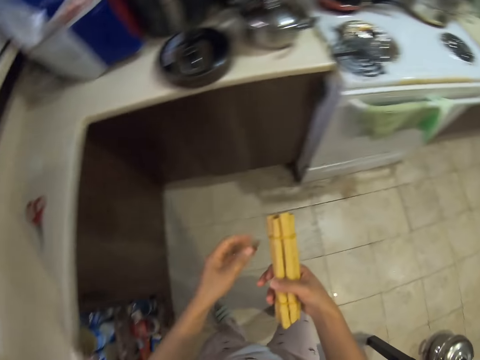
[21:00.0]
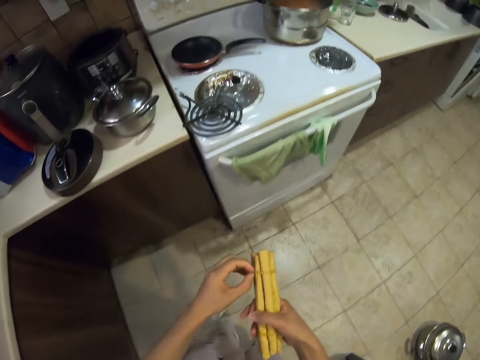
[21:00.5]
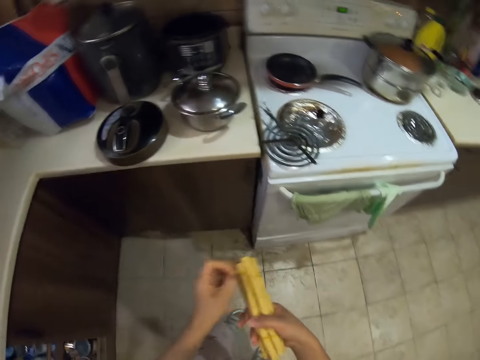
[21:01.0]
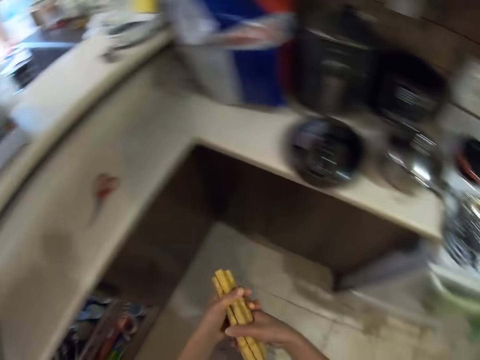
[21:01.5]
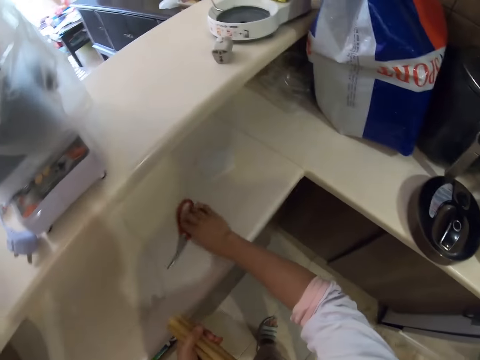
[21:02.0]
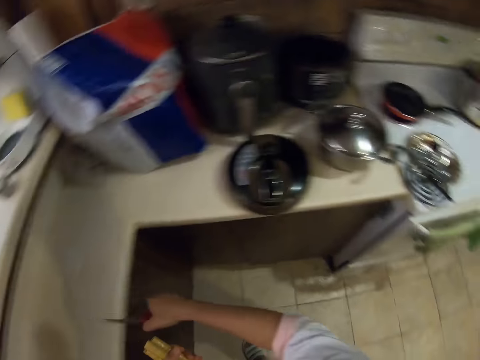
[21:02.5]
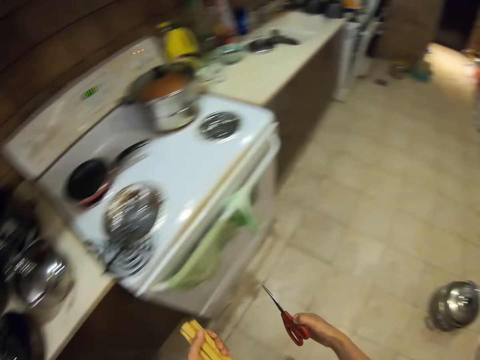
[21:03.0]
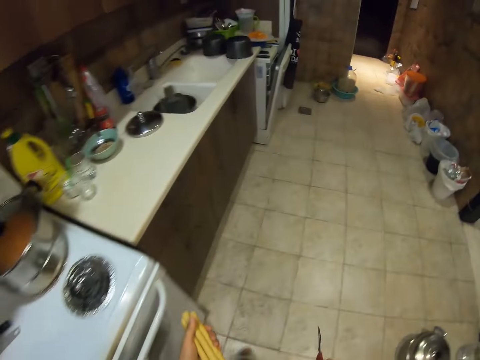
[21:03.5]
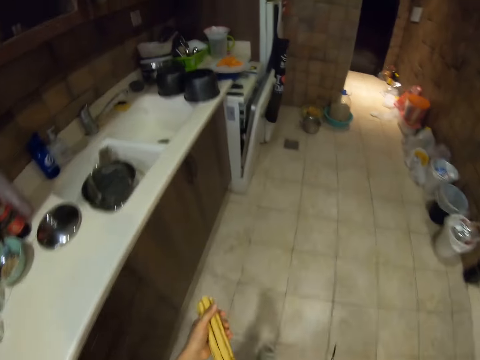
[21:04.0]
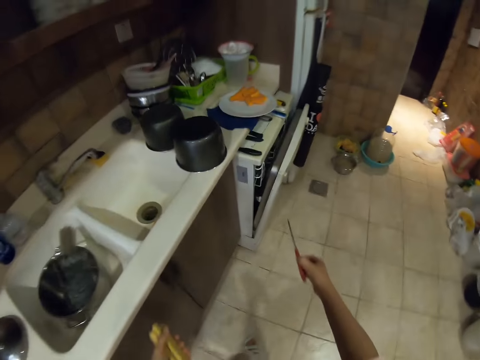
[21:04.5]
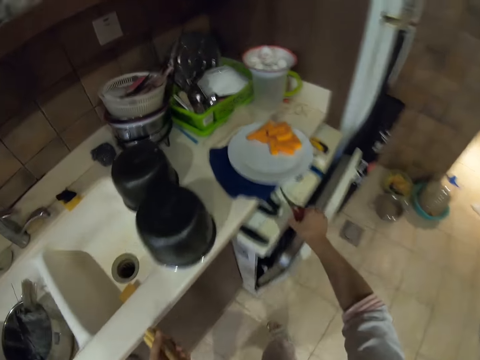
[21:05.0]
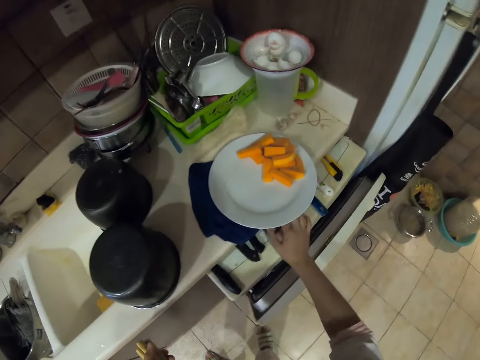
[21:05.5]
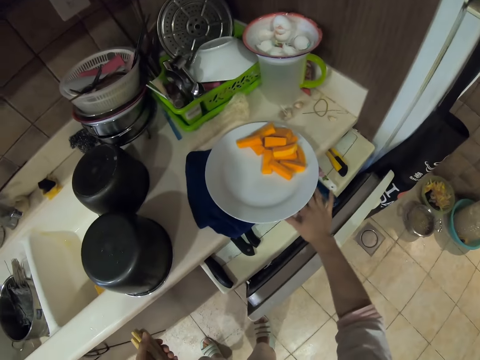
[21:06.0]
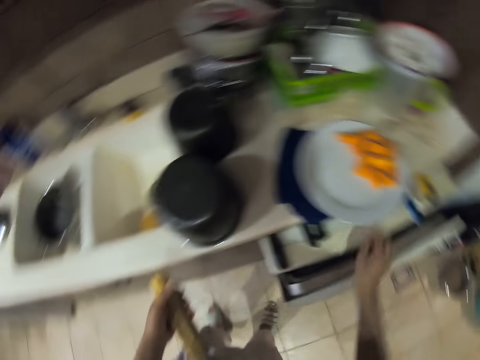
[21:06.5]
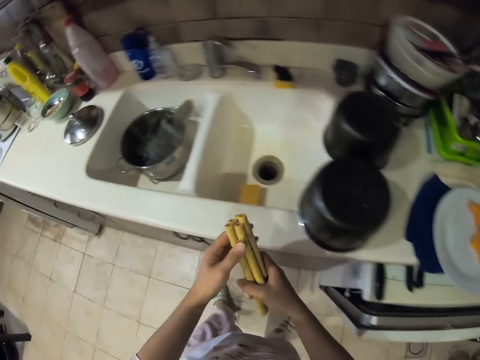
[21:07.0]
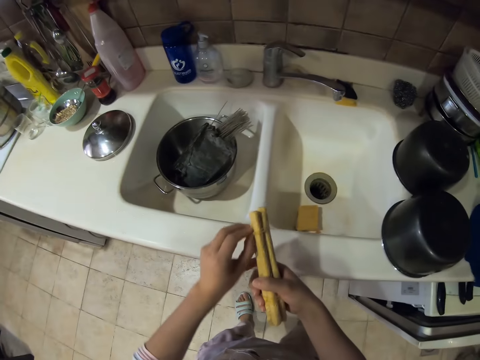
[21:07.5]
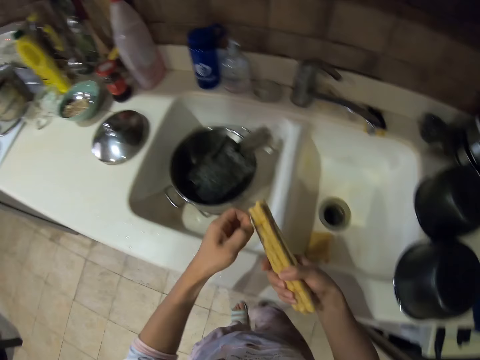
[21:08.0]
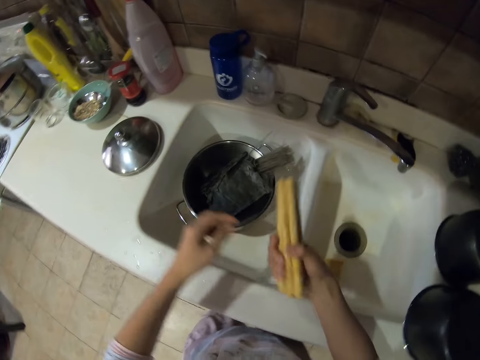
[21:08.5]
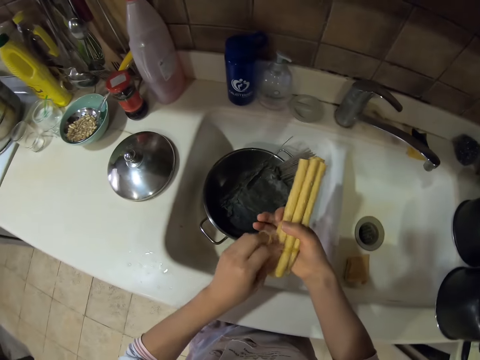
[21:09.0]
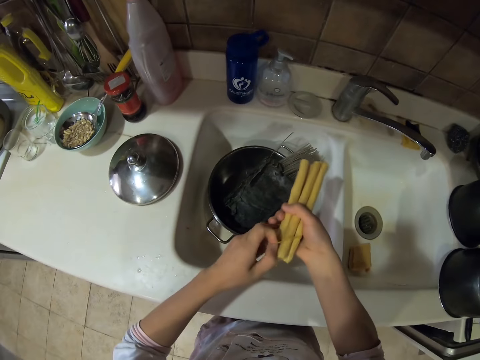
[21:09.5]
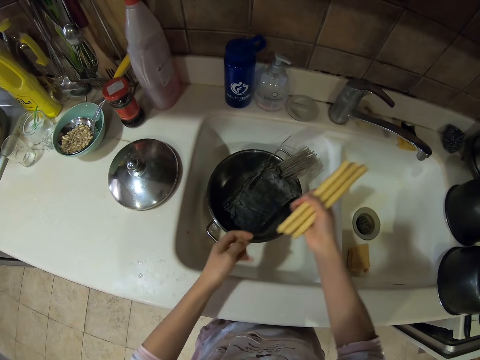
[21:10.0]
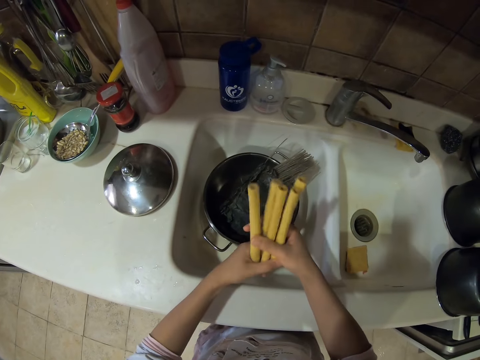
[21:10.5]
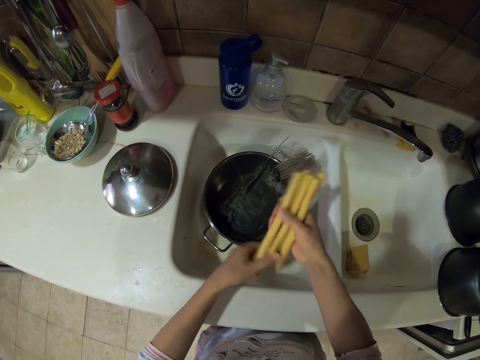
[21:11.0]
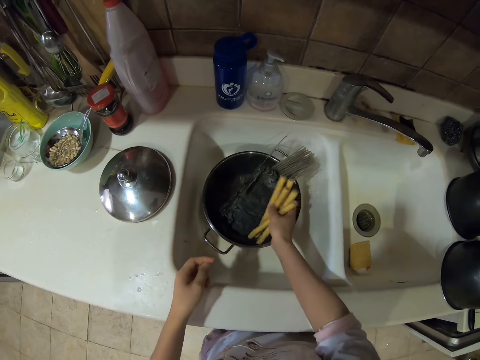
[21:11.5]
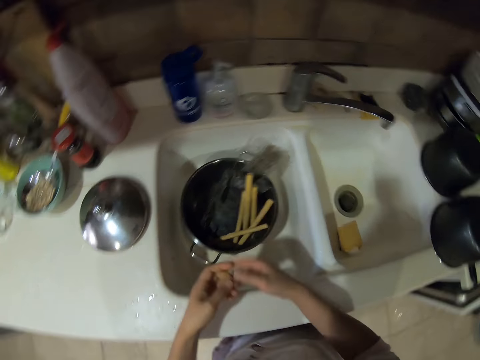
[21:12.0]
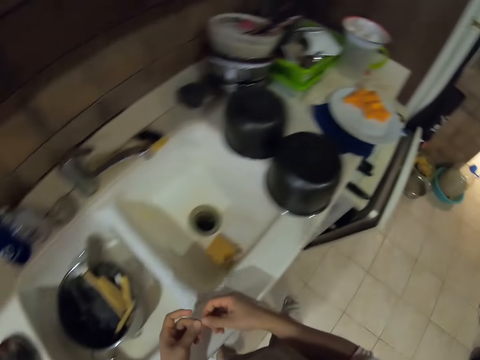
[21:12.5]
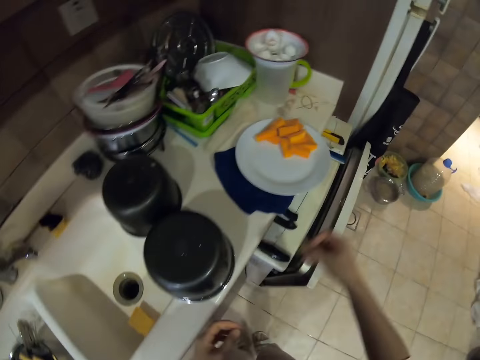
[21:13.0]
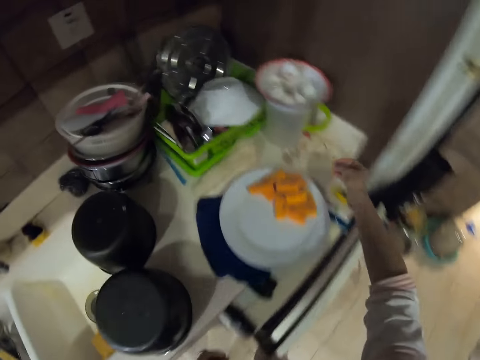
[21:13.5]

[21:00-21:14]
The camera wearer closes the cabinet or drawer. They pick up scissors. They walk around. They put the scissors in the drawer. They walk around. They remove a rubber band from something. They remove the rubber bands from something again. They put something in the cooking pot.

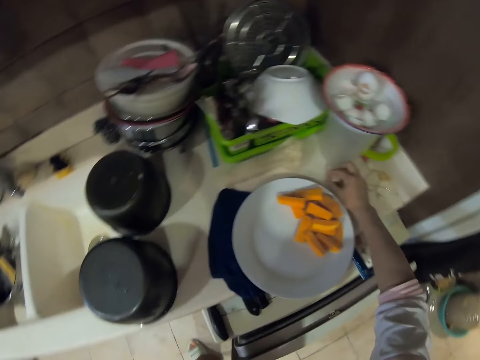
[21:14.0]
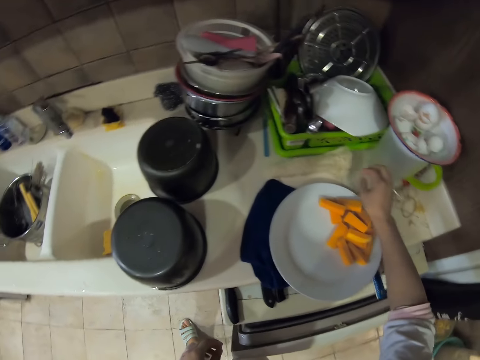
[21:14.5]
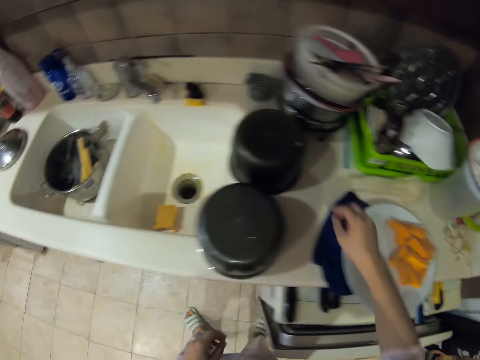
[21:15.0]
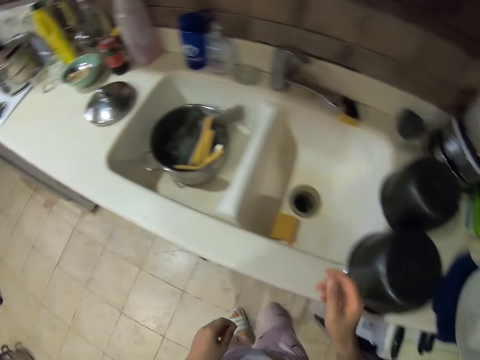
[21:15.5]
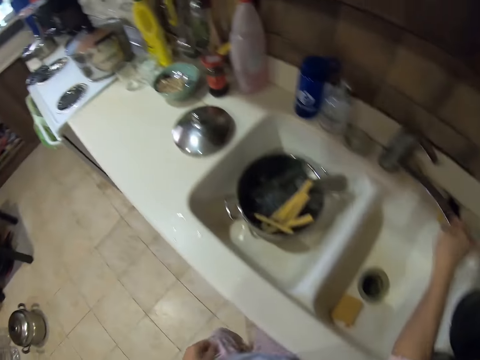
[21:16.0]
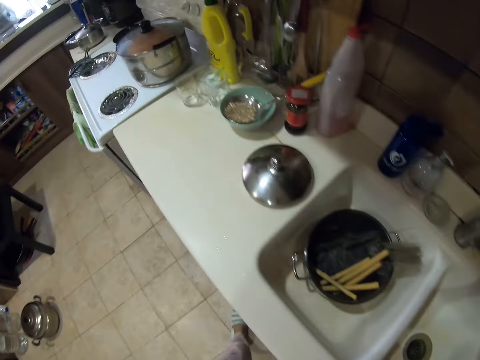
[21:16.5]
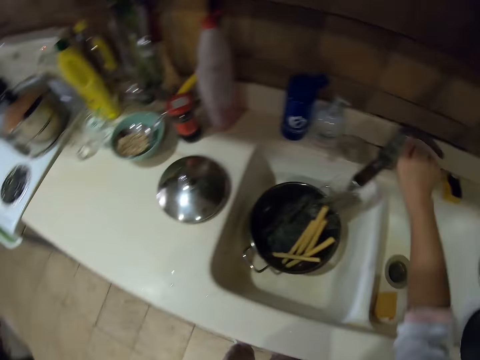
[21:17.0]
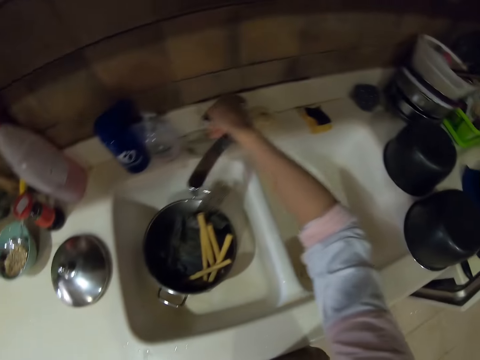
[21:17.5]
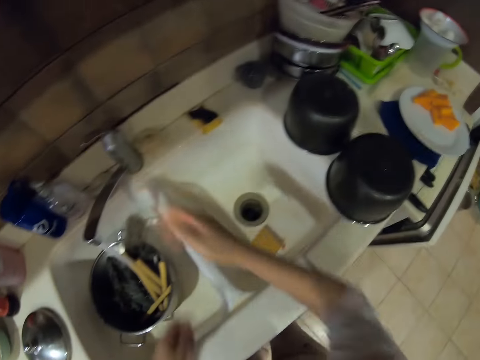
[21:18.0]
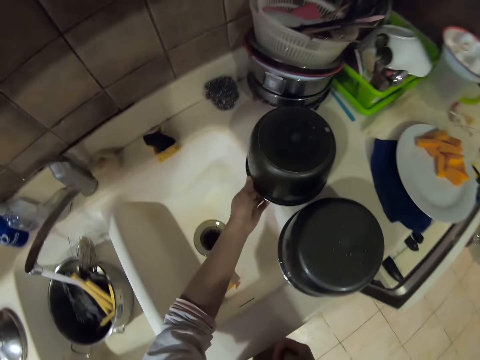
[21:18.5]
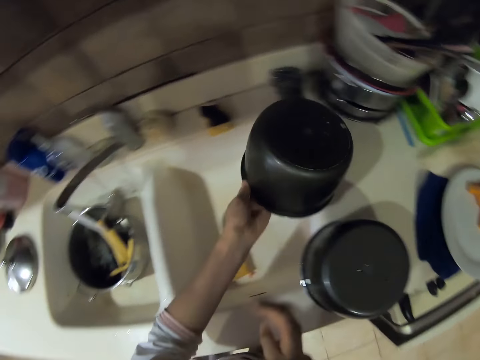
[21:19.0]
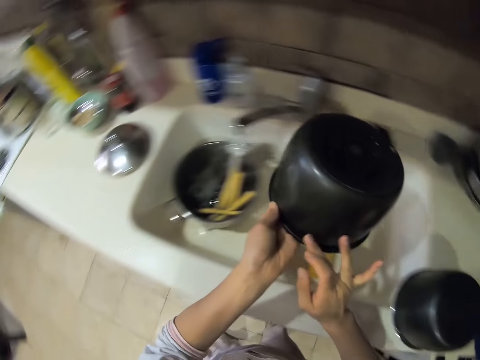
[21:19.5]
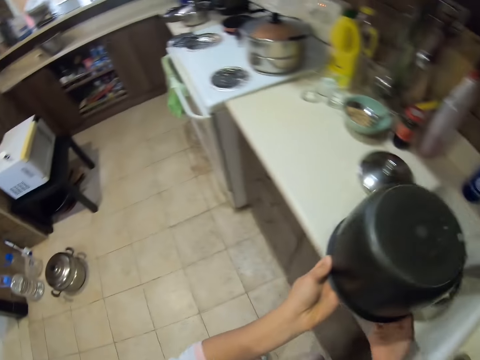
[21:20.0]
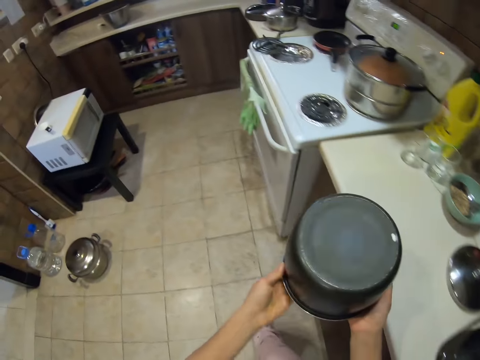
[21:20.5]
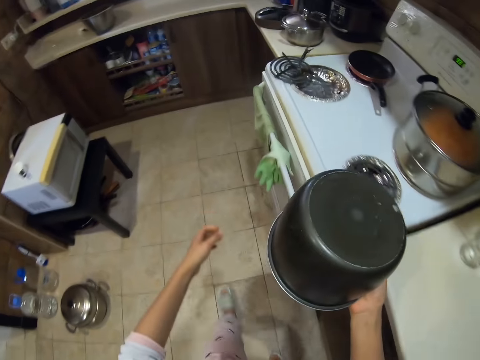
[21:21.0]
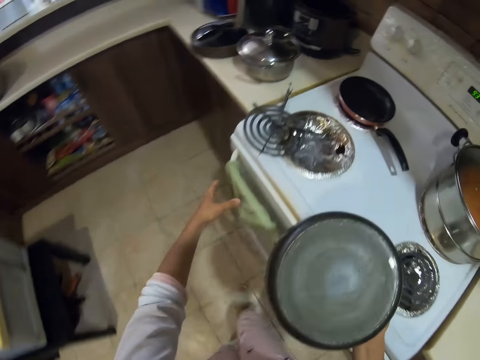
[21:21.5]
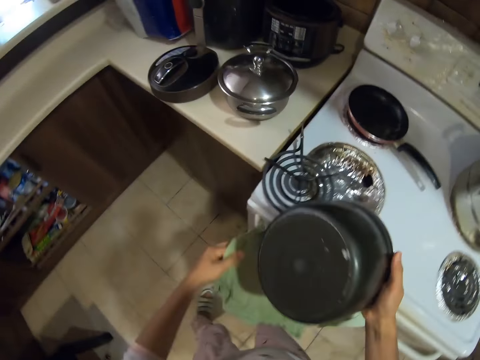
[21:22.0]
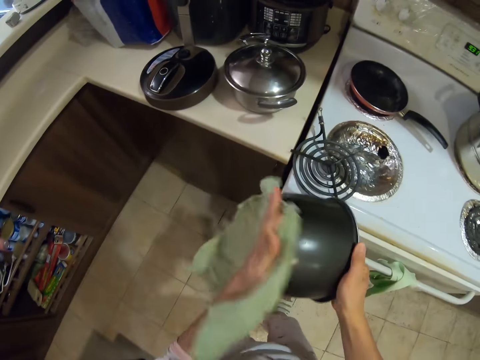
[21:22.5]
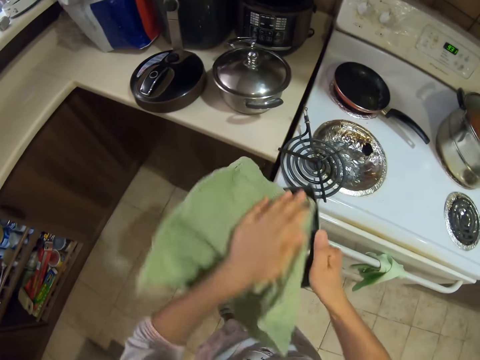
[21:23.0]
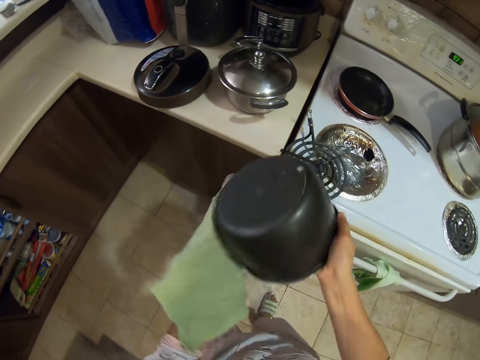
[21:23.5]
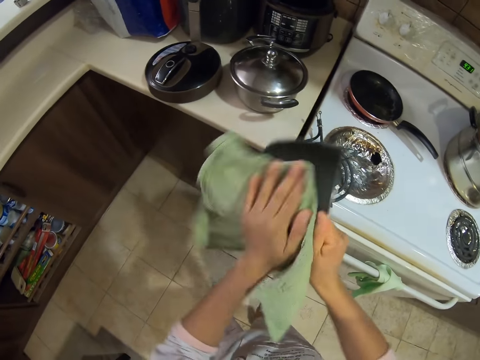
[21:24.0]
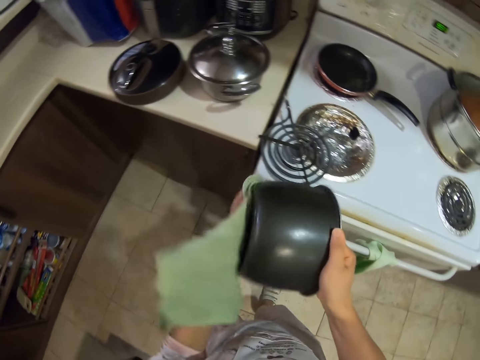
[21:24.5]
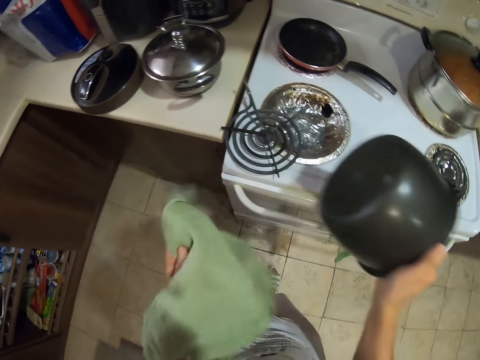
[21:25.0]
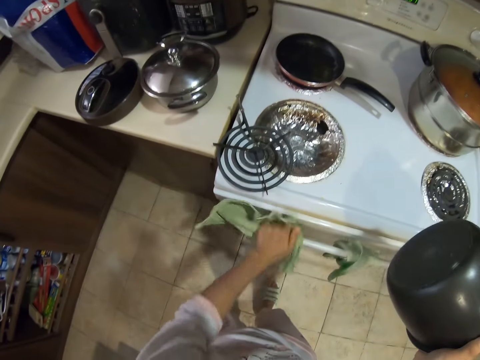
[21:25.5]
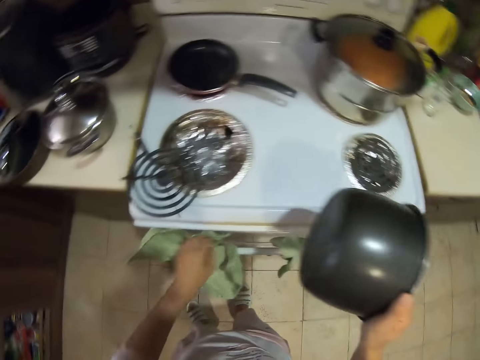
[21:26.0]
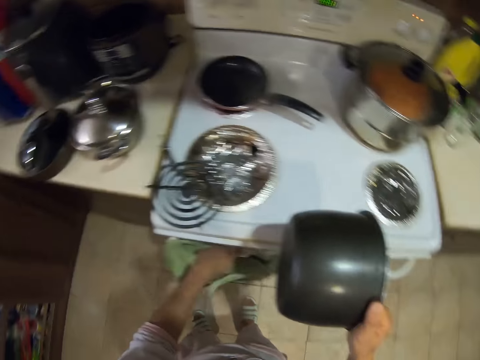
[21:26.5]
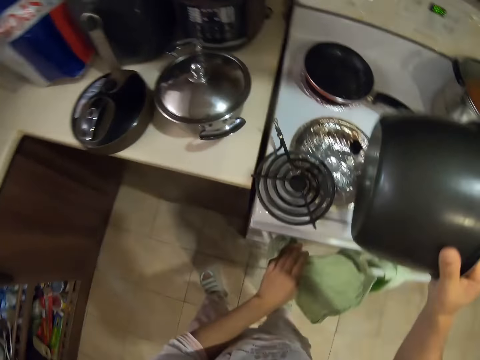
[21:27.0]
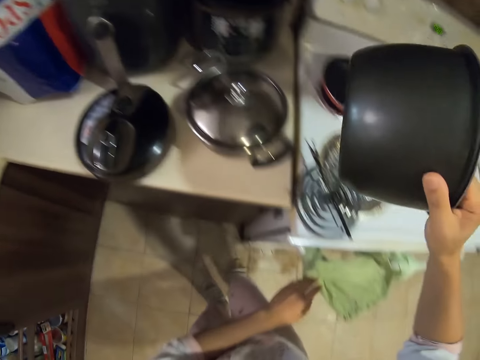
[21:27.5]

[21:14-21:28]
The camera wearer puts the rubber band down. They open the tap. They pick the cooking pot. They pick the kitchen towel. They wipe the cooking pot. They put the kitchen towel down.
